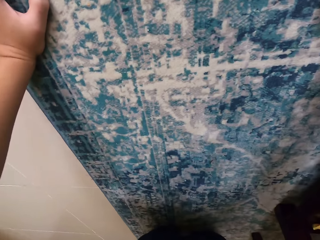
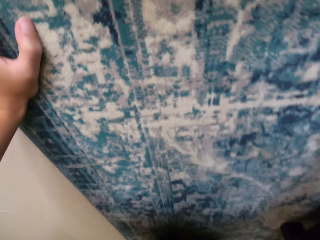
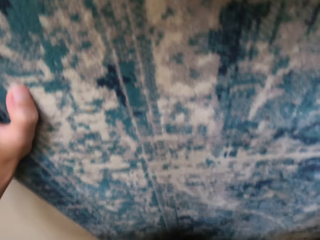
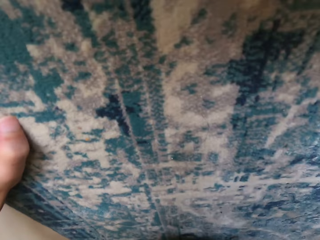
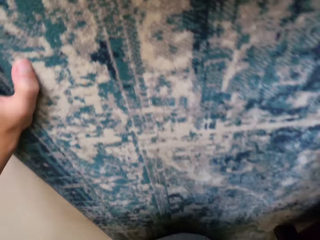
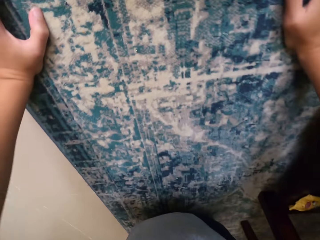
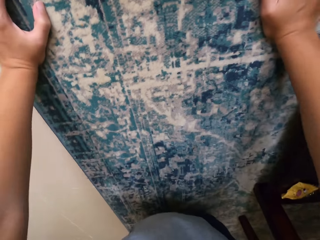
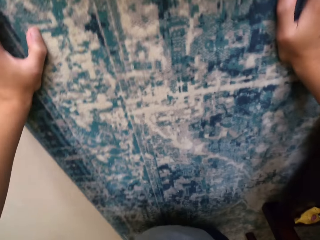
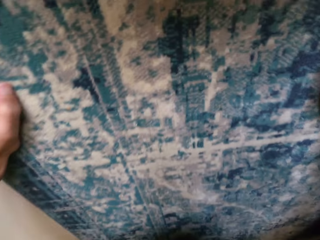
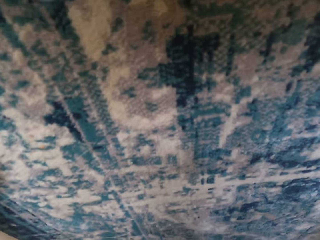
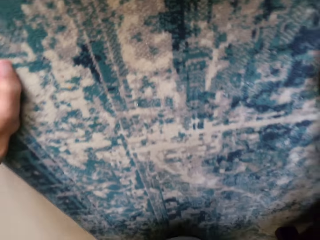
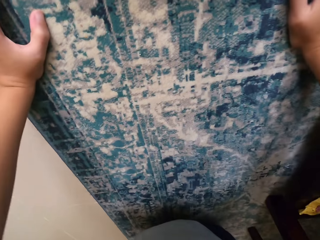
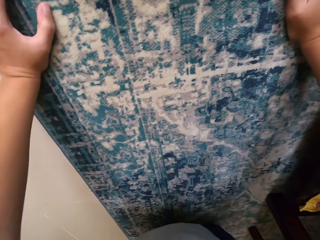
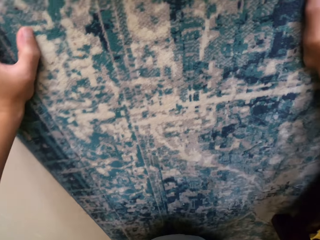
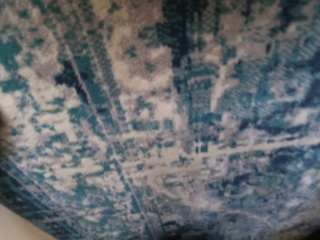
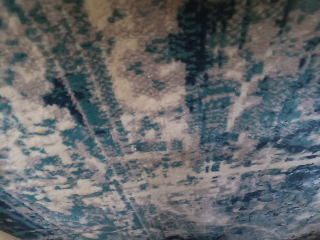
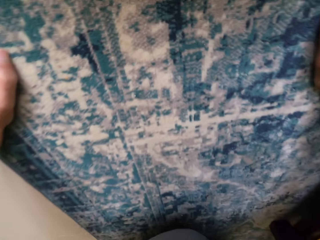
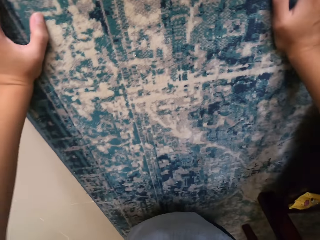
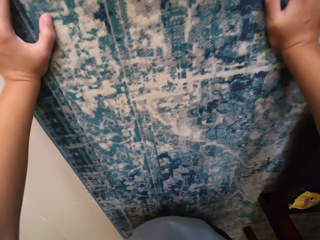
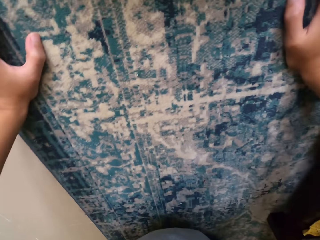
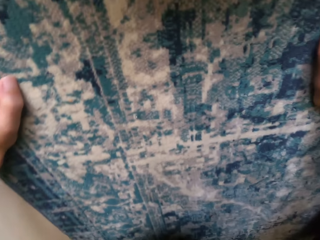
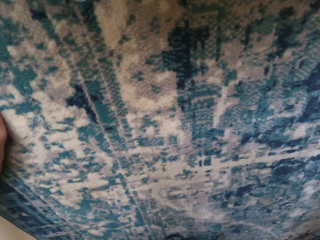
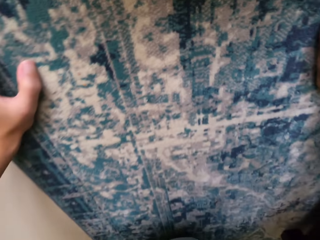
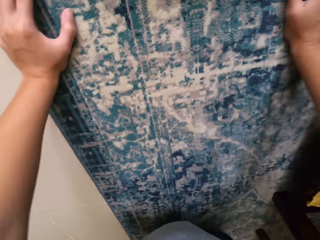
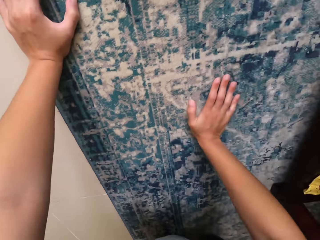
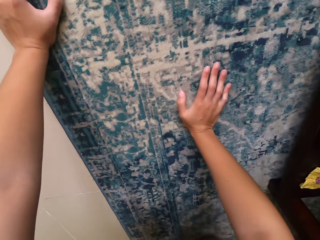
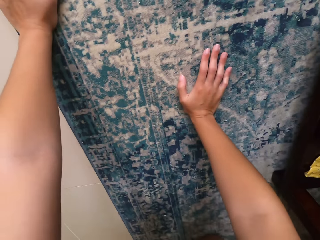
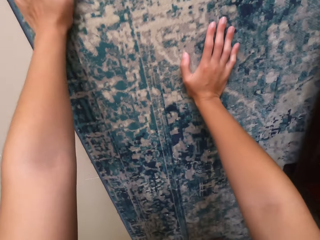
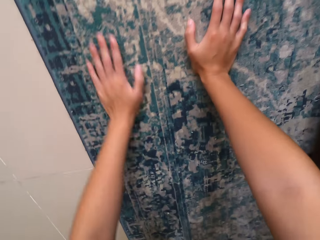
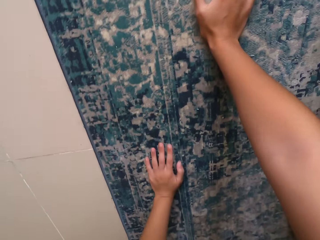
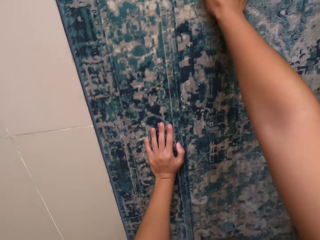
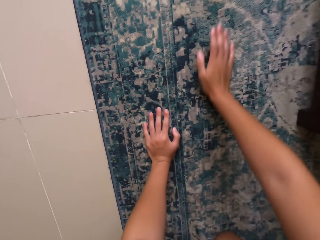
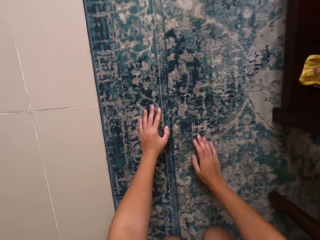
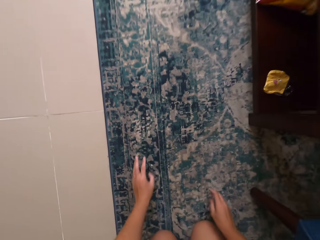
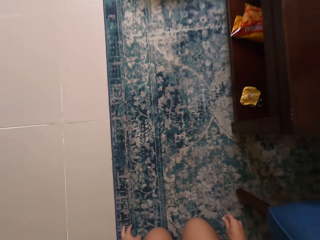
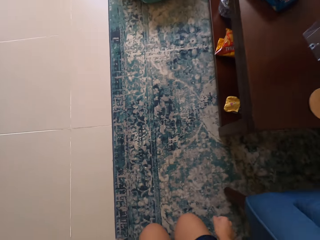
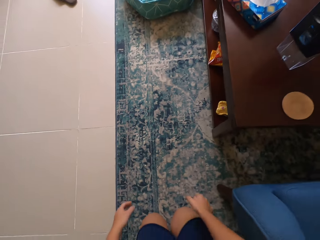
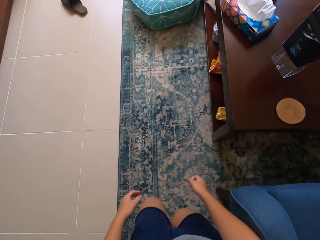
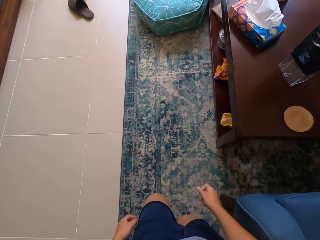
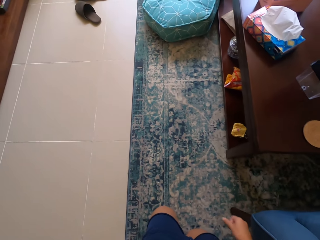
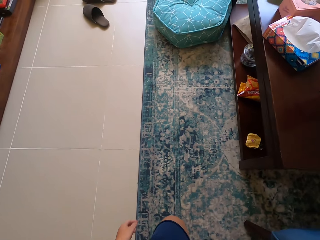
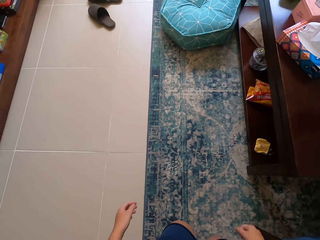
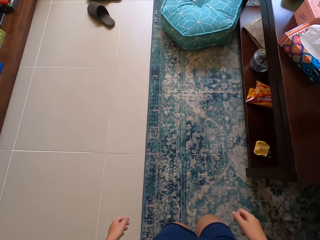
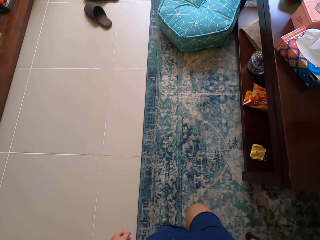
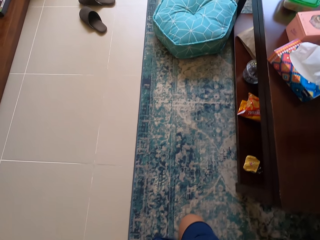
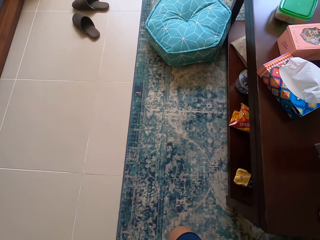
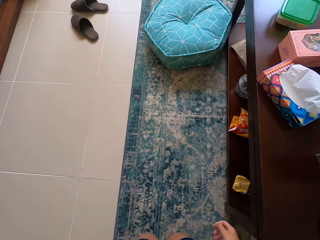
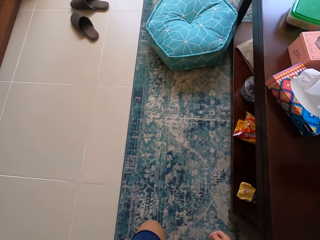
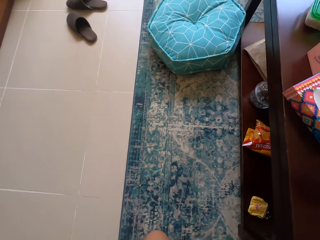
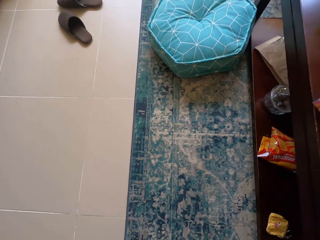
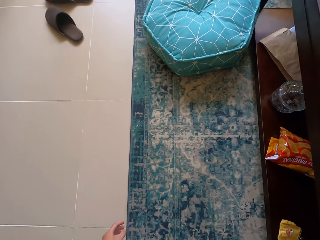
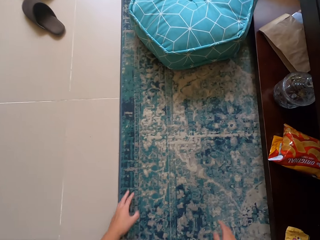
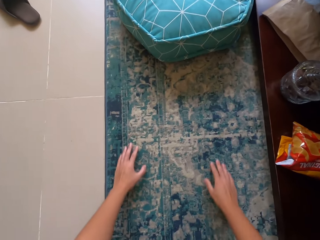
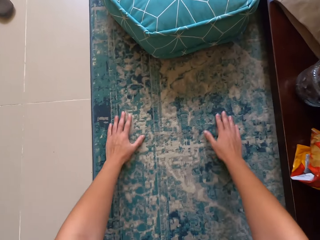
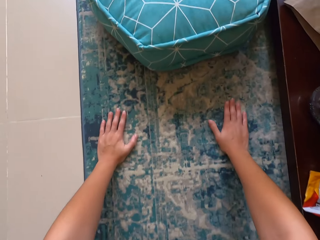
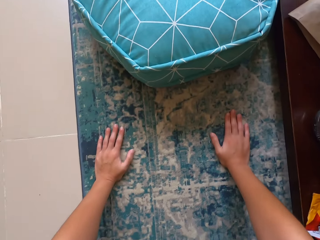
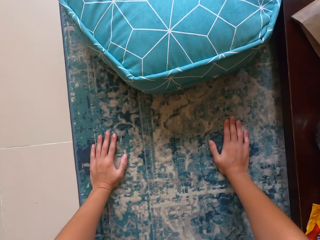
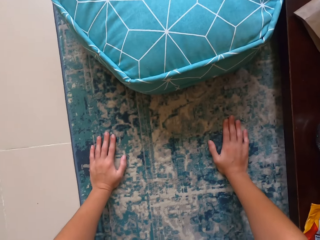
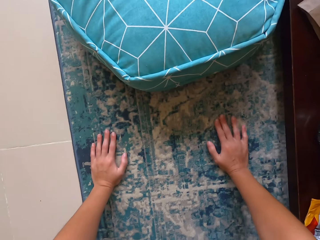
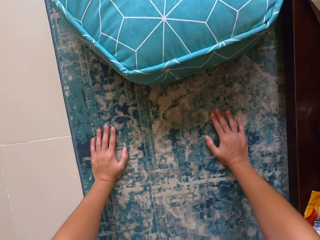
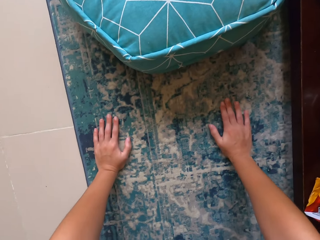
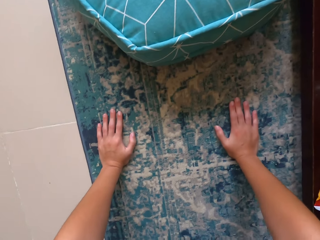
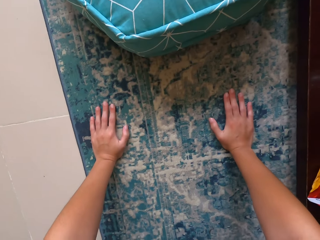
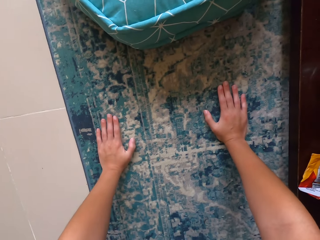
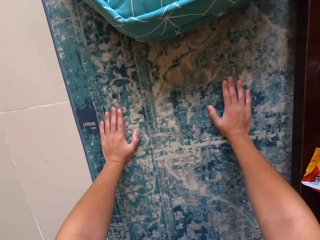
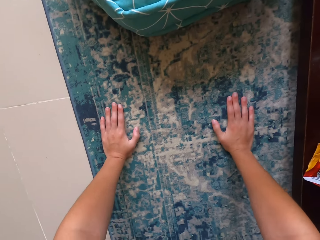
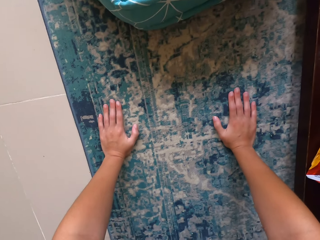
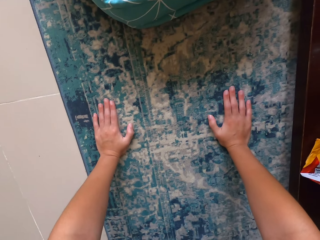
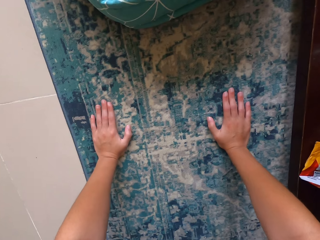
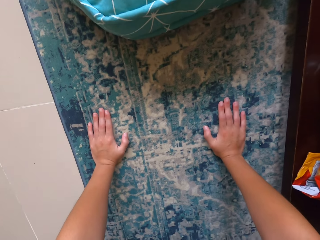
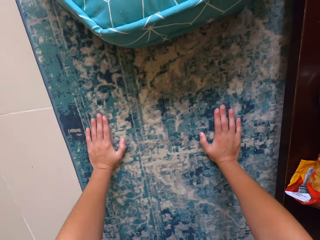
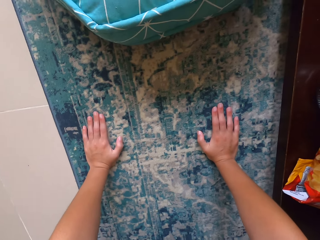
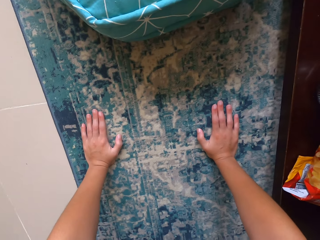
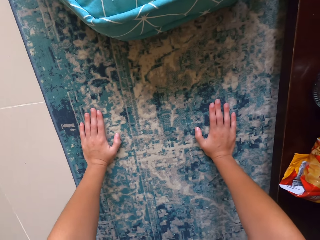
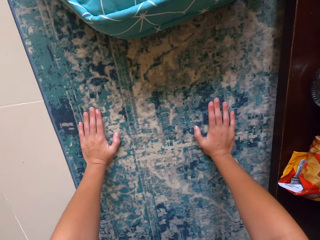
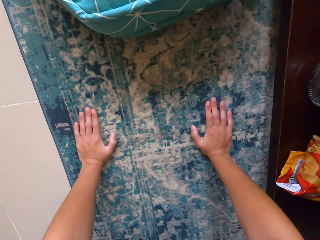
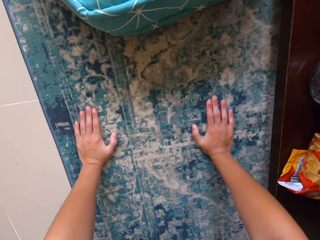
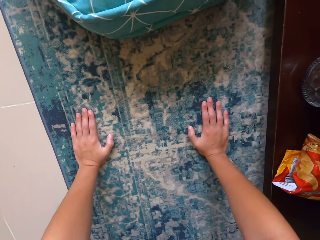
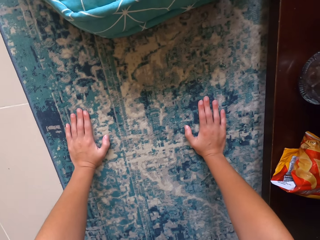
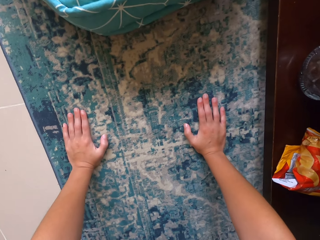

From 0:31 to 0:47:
The camera wearer moves up. They stare around the house. They move around the house. They stare around the house. They put hands on the floor.

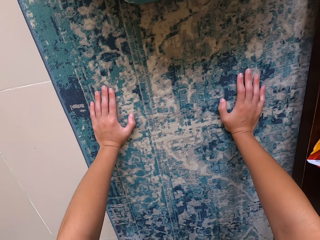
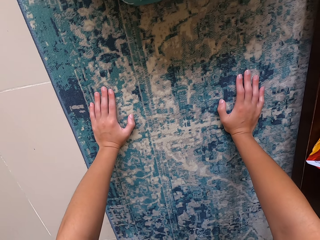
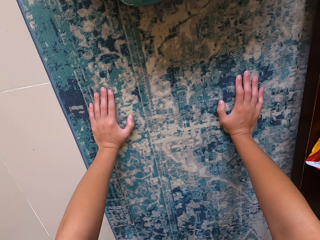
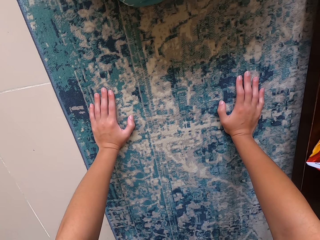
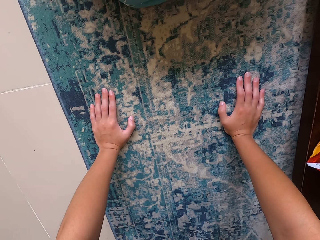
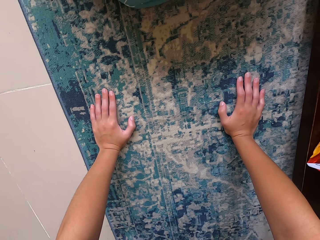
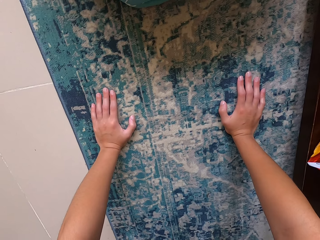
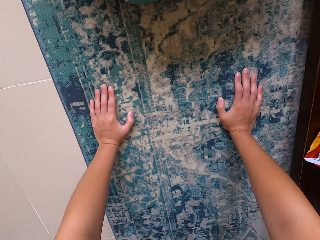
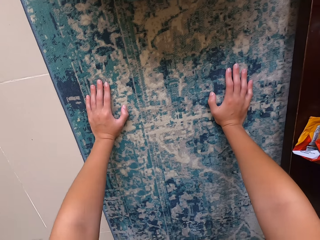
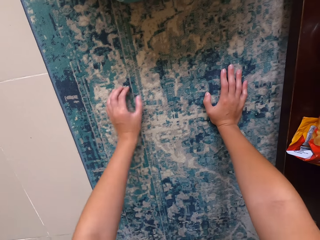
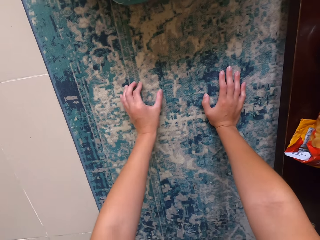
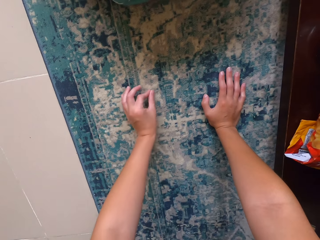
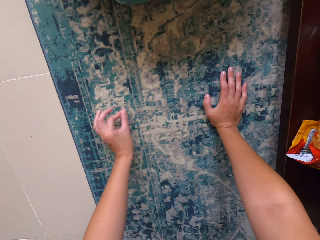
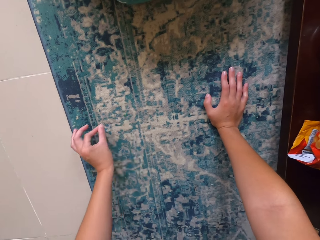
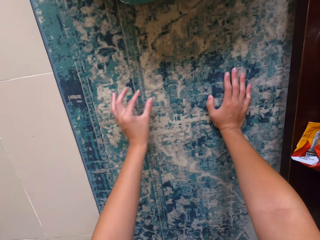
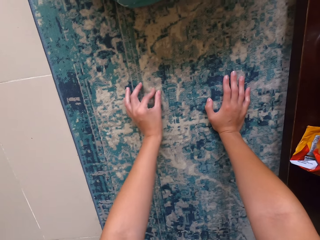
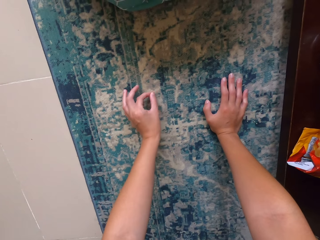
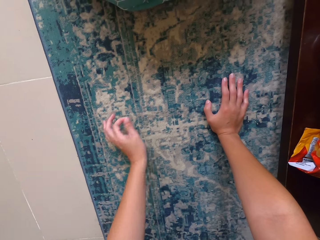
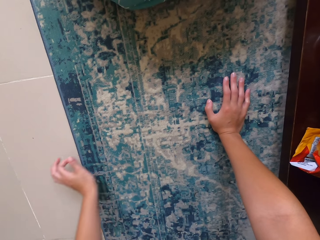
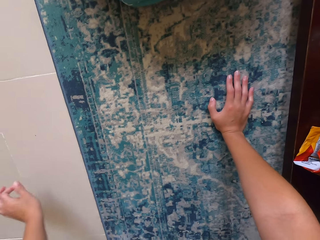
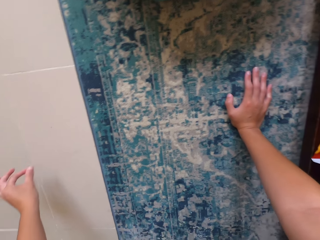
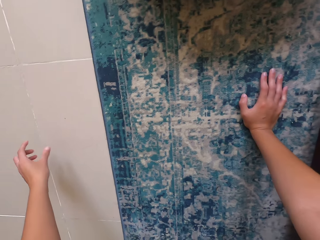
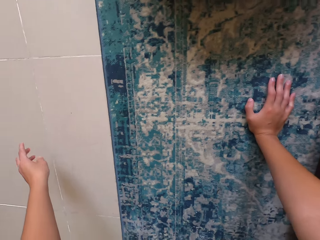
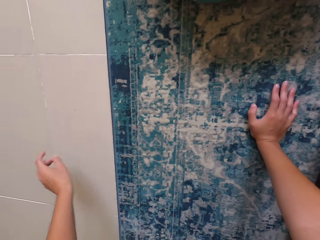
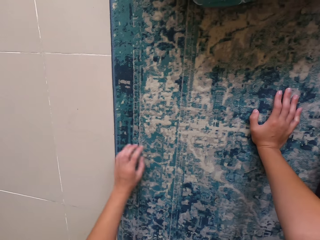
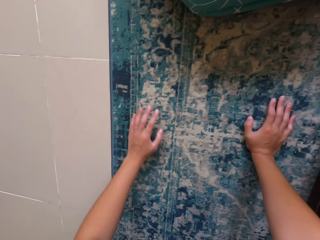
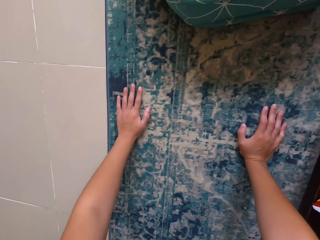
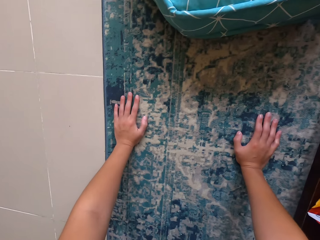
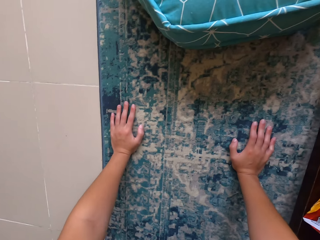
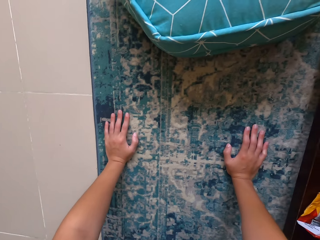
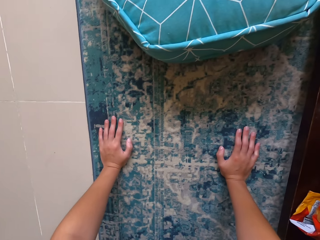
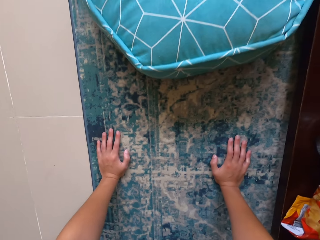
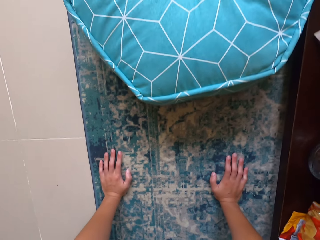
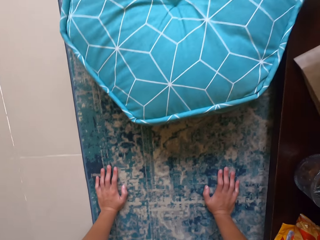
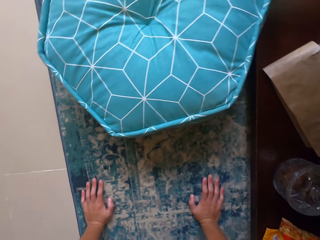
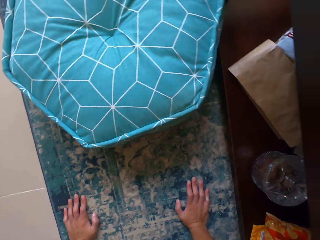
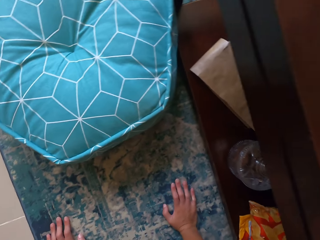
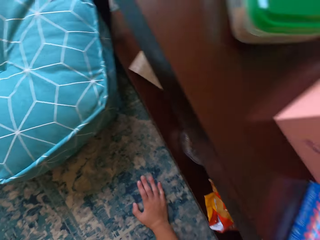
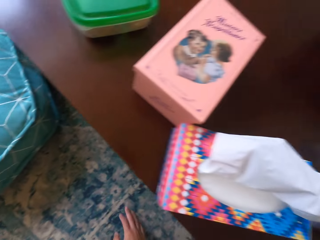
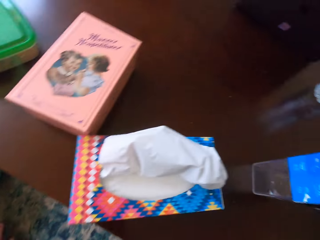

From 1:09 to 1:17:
The camera wearer picks dust from the carpet. They throw the dust on the ground. They turn up on the floor.
